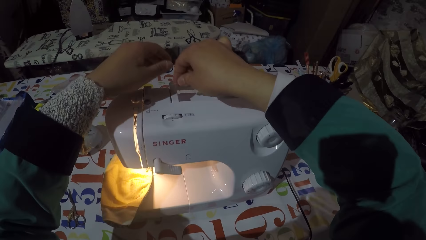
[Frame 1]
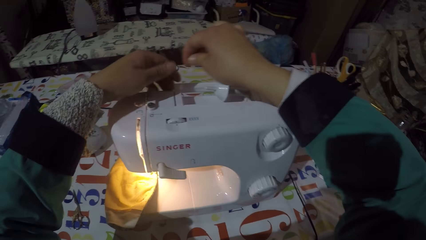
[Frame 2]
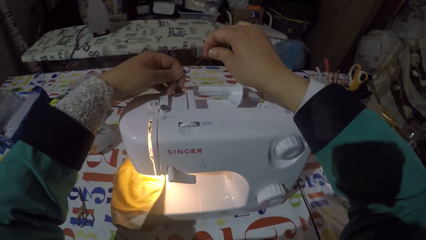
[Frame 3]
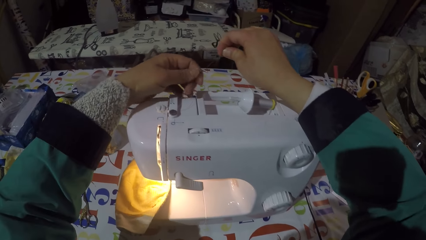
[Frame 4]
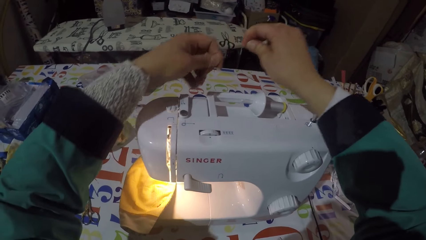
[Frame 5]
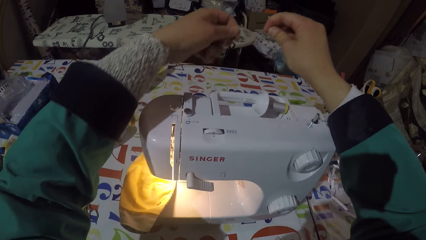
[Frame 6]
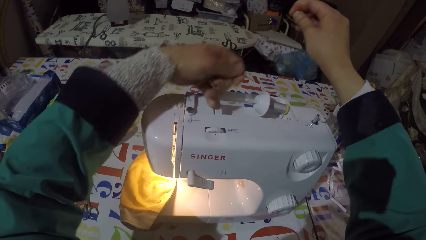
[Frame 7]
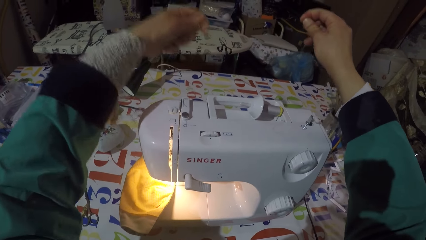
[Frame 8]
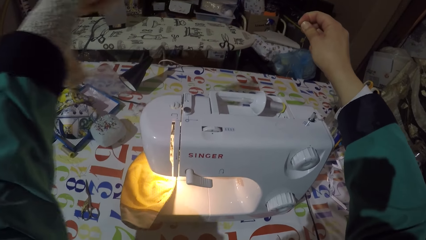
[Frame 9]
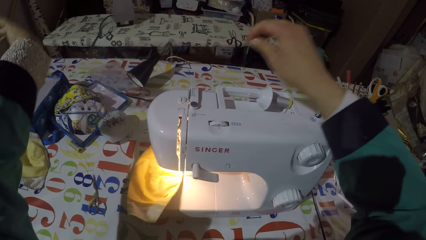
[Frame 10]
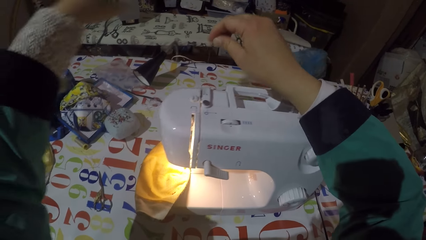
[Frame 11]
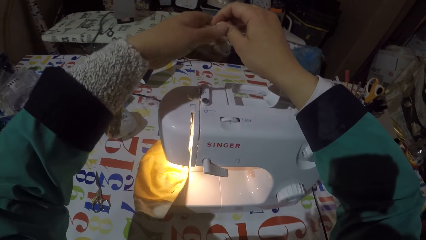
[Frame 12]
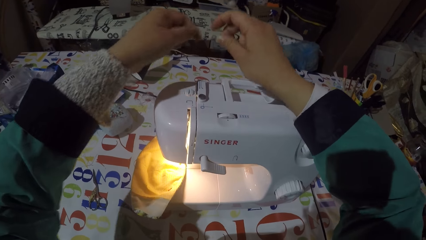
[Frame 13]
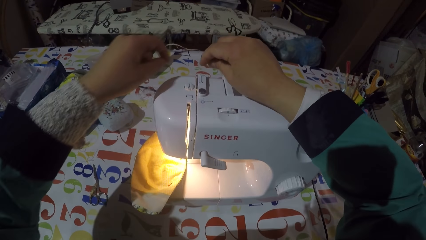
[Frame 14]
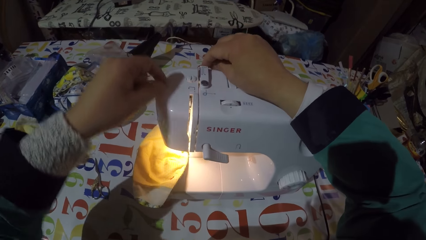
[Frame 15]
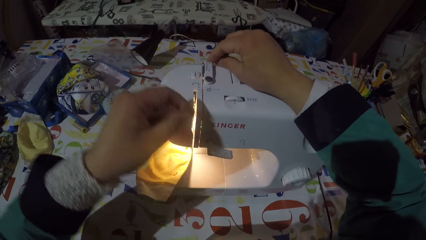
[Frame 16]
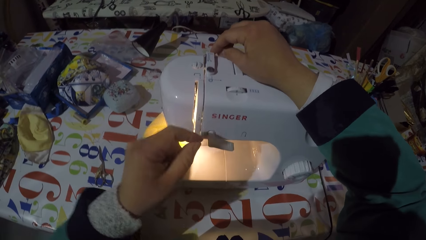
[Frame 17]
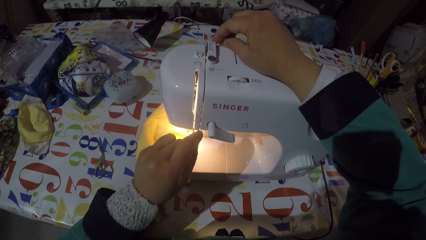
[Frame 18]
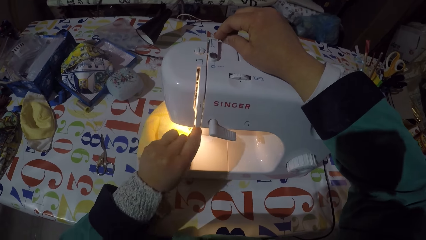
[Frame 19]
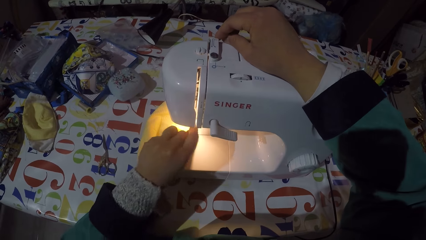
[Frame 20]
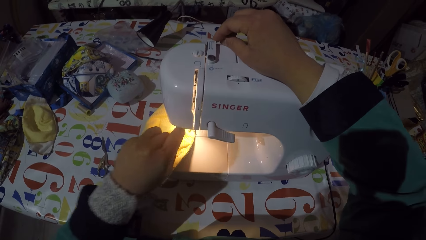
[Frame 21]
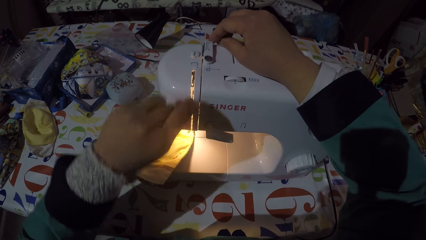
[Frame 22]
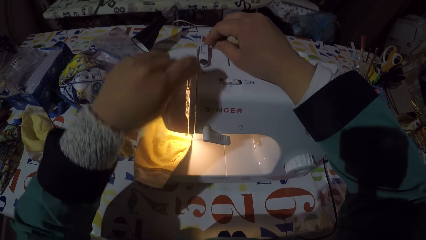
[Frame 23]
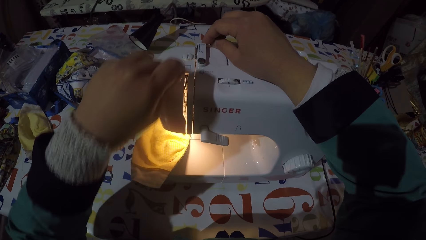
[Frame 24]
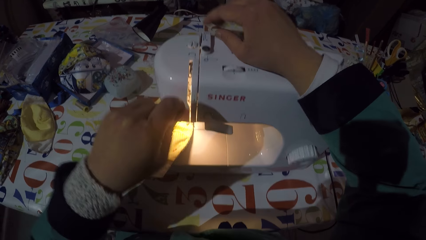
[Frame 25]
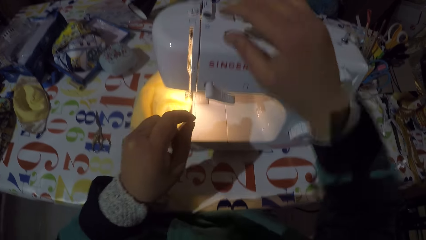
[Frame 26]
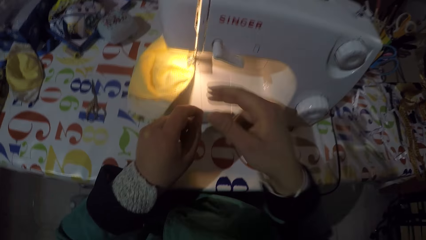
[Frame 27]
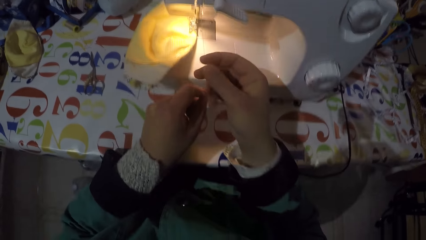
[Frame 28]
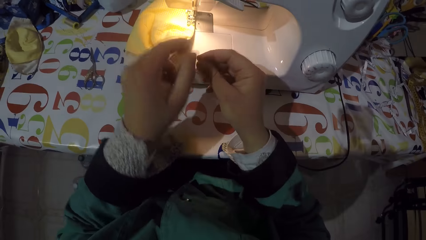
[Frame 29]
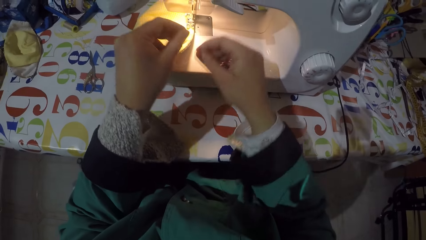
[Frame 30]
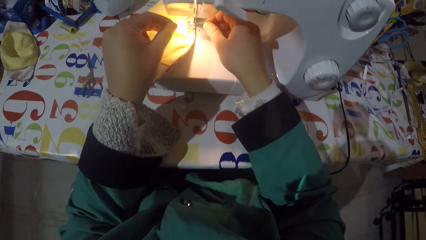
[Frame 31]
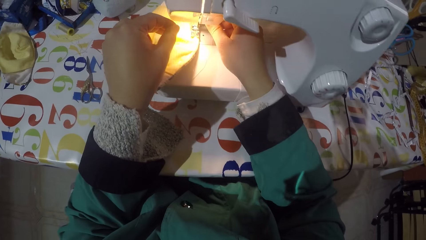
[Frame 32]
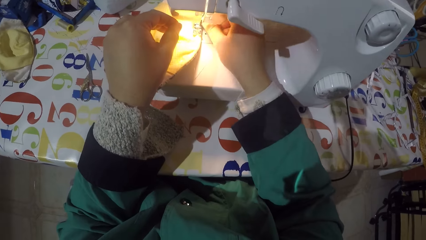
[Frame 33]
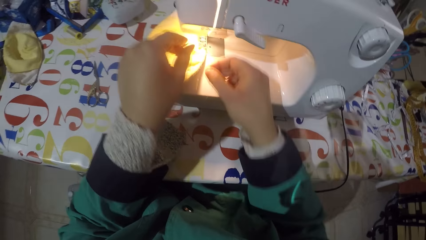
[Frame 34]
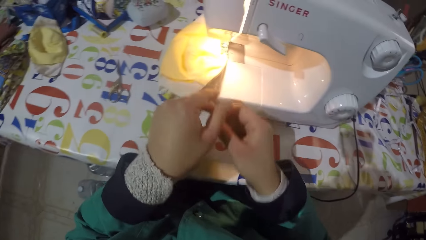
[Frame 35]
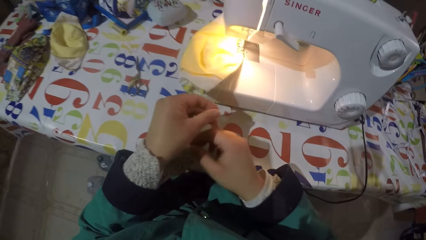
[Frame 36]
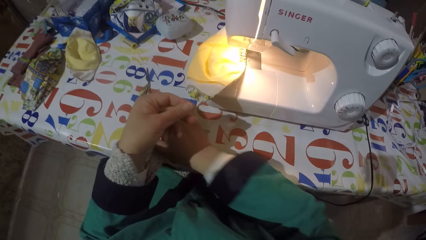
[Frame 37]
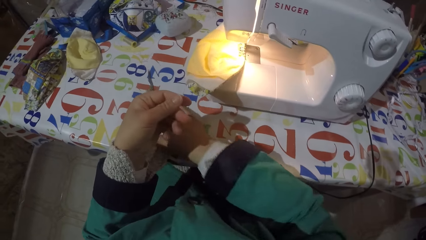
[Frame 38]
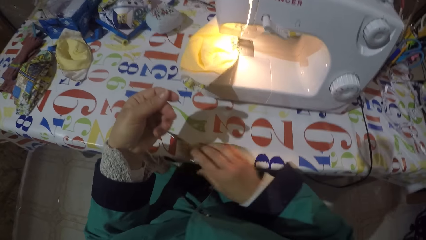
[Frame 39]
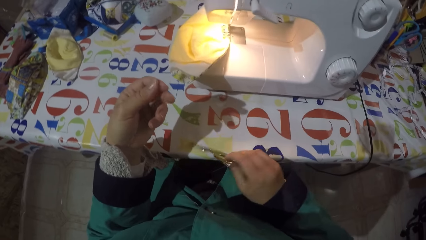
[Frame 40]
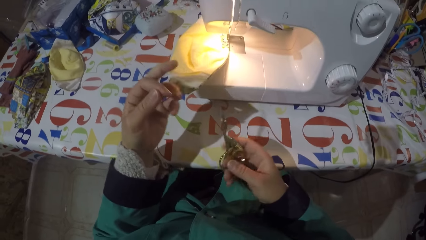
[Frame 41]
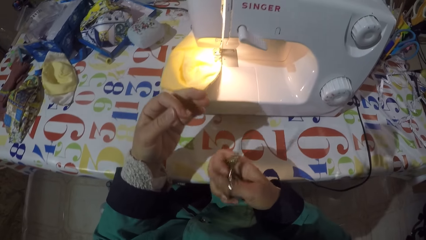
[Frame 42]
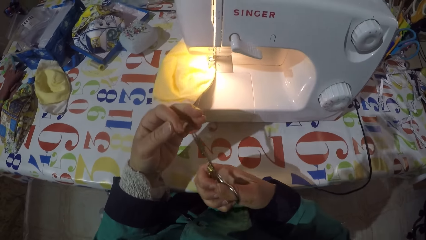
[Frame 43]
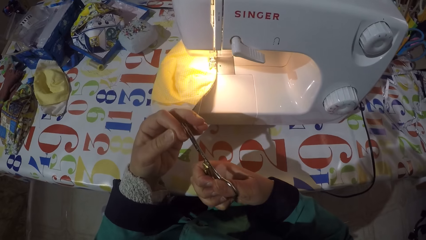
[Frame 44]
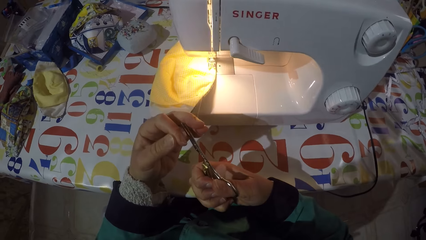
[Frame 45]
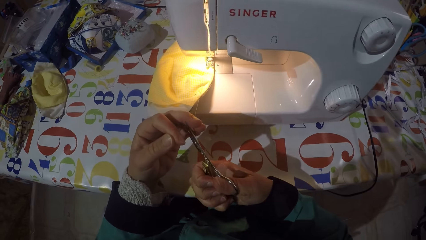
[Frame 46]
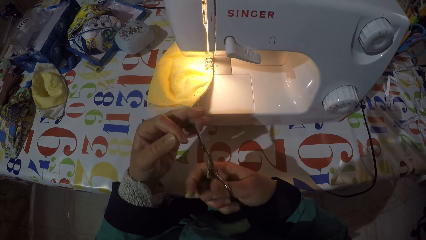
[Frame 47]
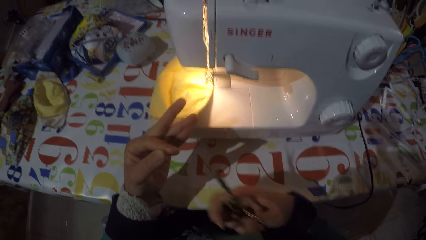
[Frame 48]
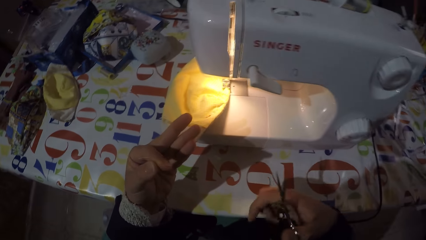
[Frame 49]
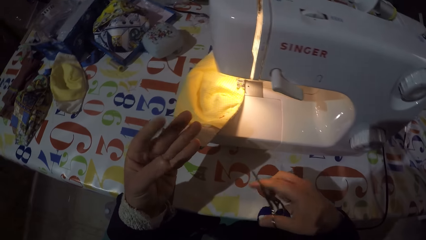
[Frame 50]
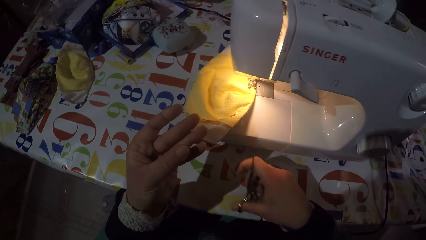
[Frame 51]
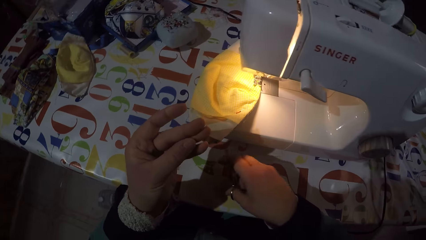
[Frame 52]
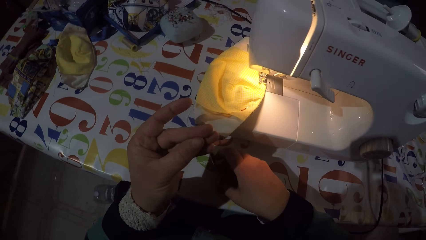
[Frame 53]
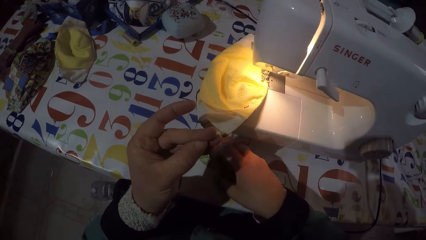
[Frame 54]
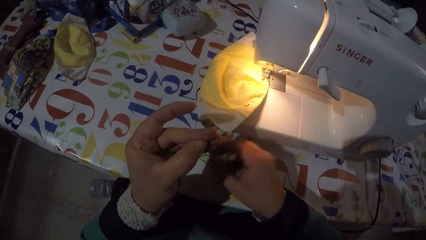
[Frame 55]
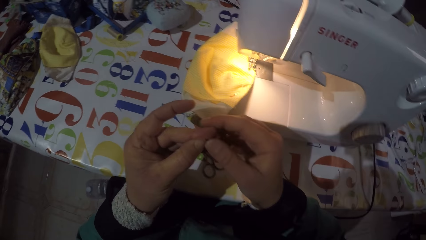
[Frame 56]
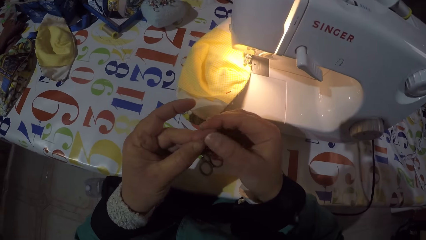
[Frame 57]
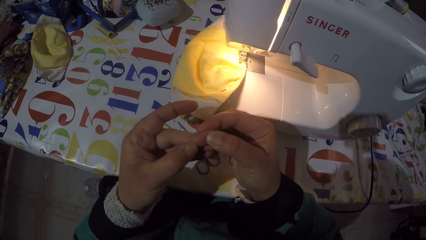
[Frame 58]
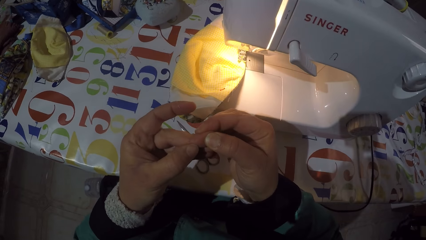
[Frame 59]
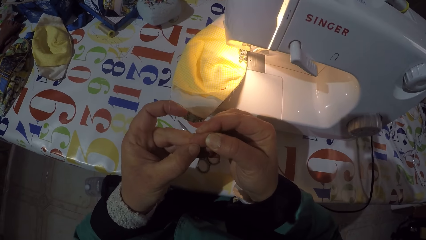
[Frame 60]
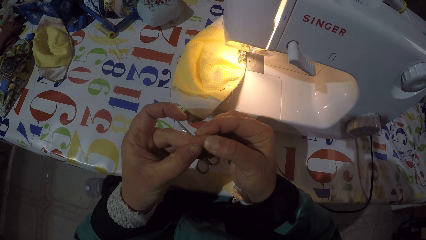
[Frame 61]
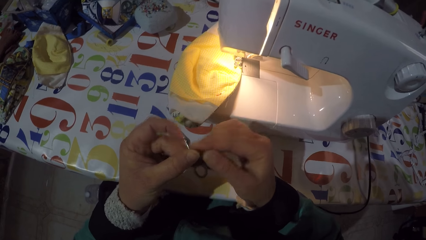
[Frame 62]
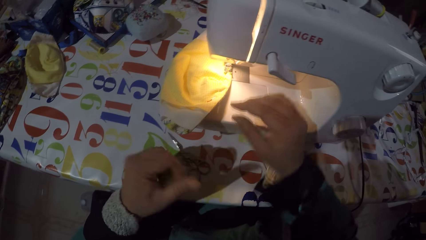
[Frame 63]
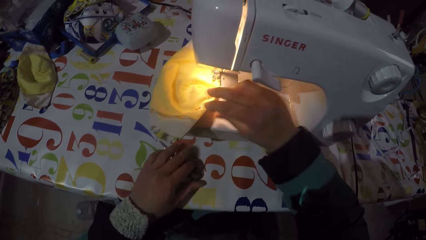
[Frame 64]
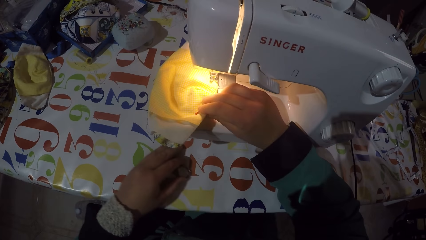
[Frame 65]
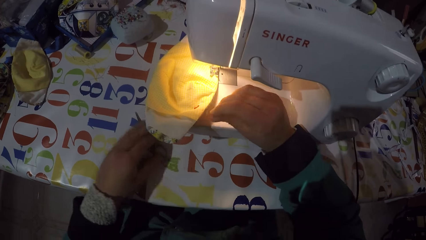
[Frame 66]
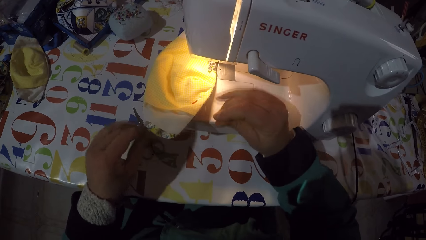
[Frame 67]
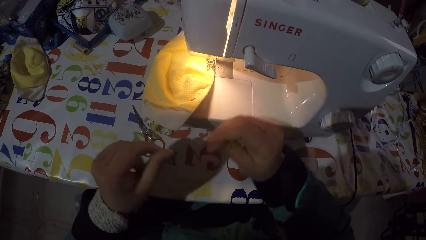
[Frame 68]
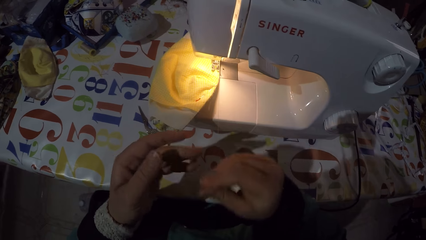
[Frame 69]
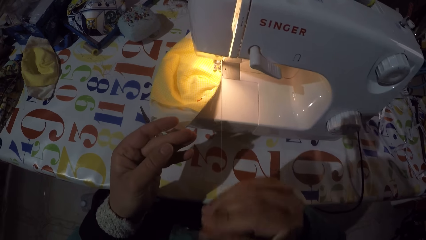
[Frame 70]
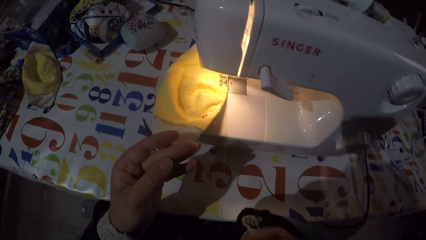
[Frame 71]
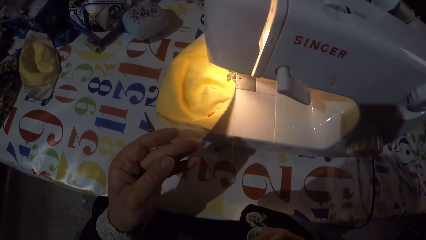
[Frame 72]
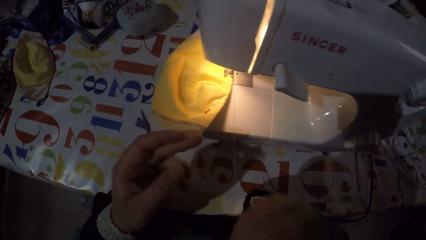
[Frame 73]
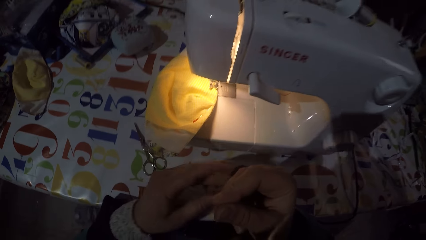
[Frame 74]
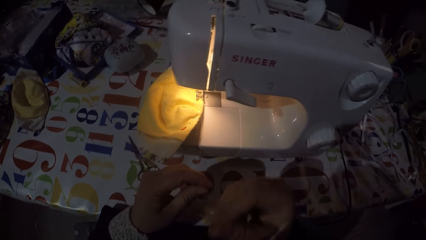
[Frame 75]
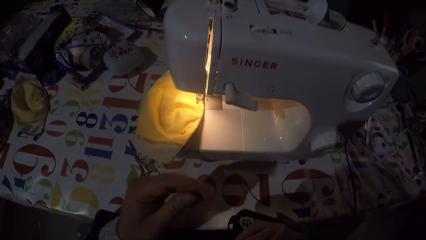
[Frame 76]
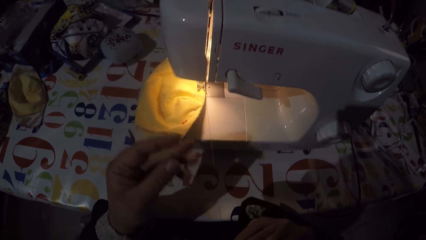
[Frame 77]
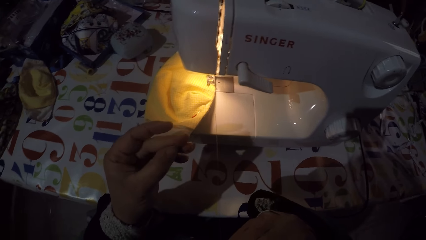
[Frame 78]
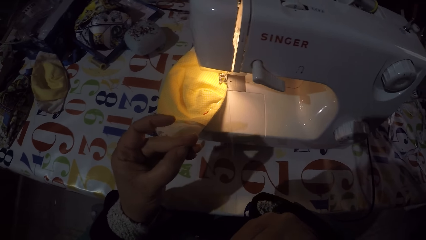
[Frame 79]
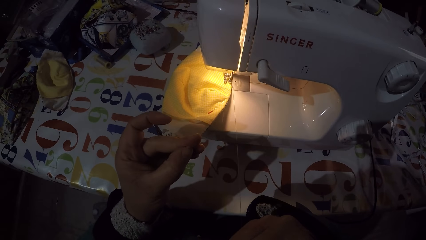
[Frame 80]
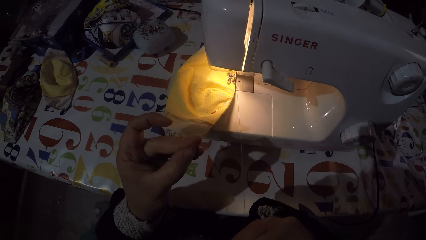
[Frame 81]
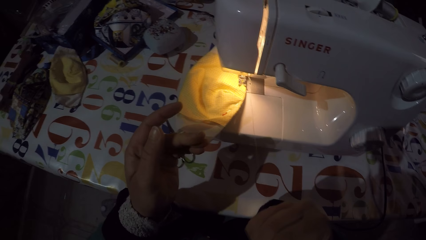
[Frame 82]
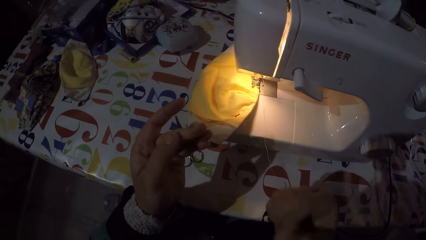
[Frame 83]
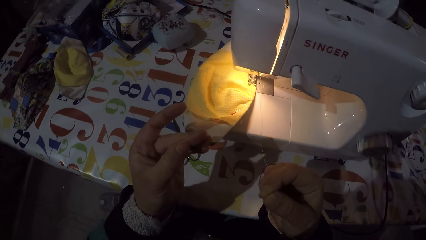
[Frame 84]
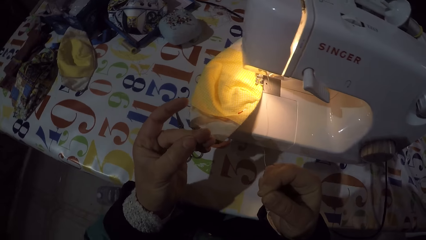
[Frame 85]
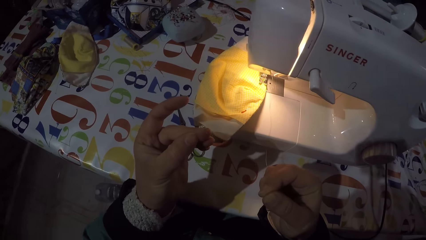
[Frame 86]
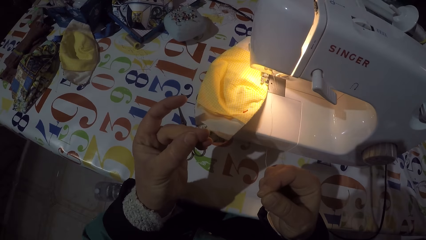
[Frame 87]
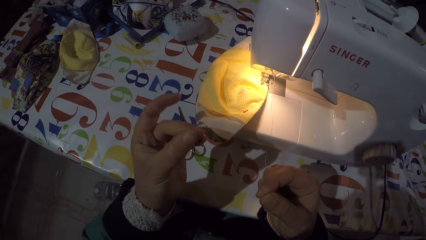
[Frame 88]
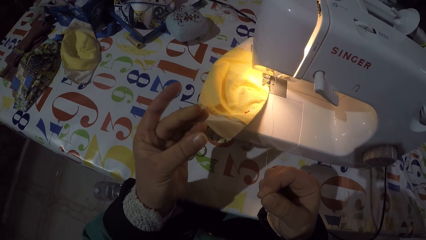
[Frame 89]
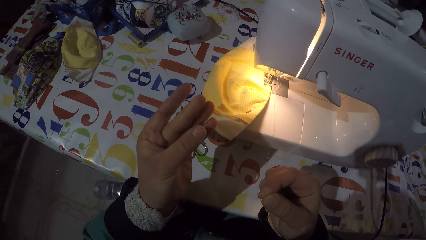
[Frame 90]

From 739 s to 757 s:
The camera wearer coils up a string on the thread guide and needle. They take scissors from the table. They cut the string with the scissors. They hold a finger. They pull the string.
